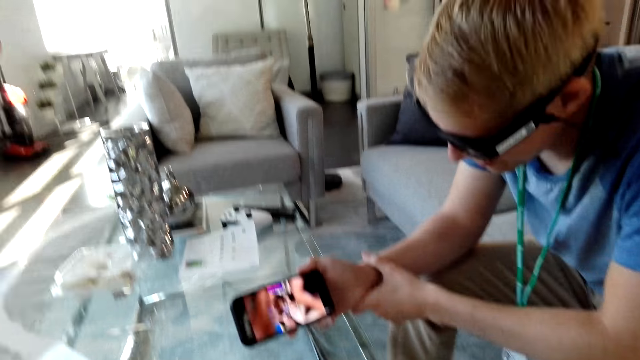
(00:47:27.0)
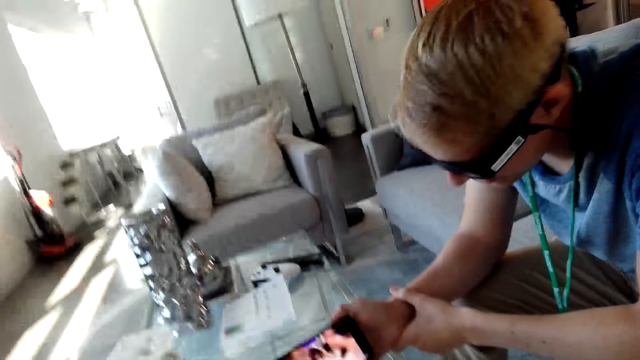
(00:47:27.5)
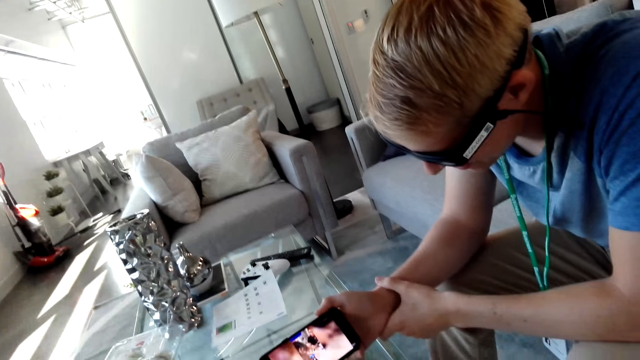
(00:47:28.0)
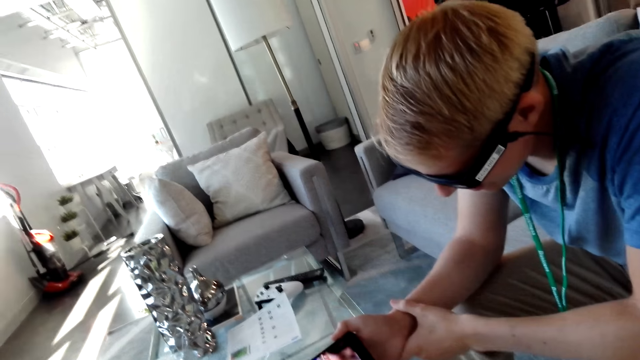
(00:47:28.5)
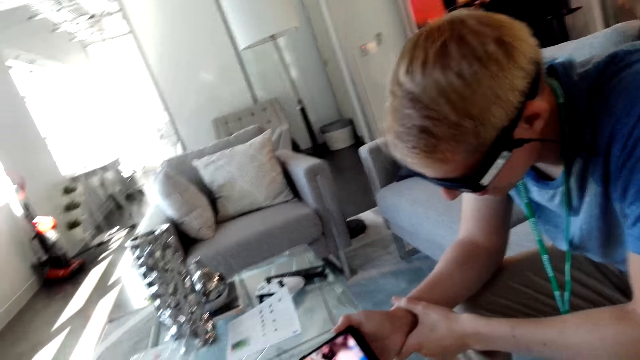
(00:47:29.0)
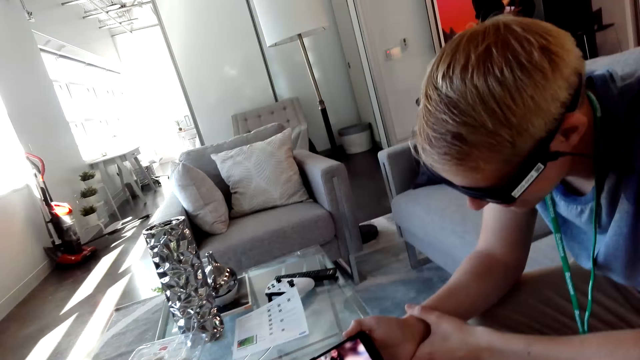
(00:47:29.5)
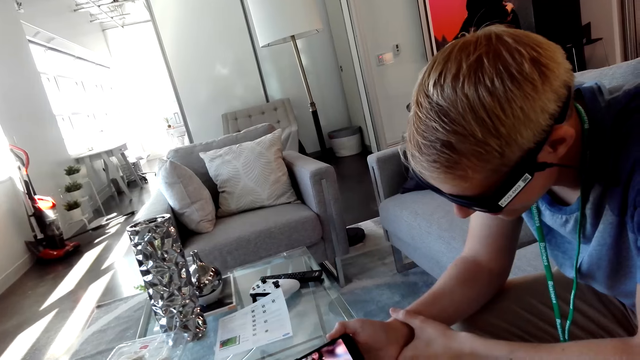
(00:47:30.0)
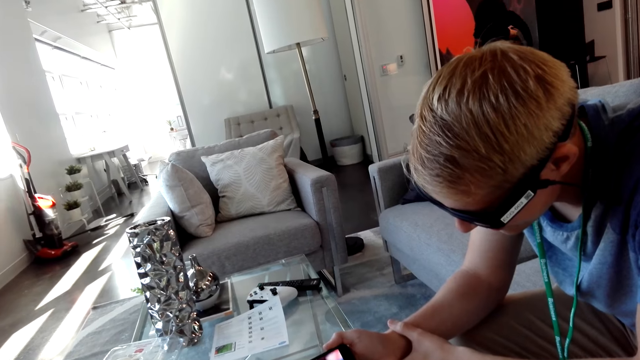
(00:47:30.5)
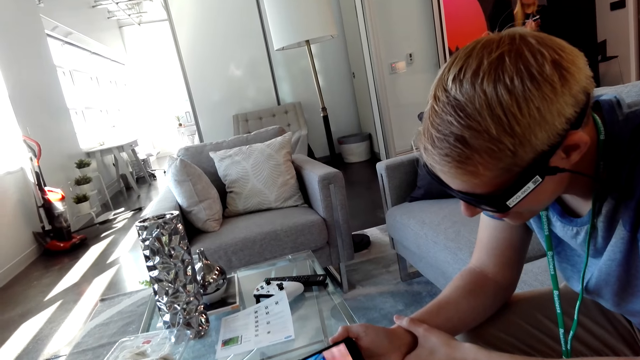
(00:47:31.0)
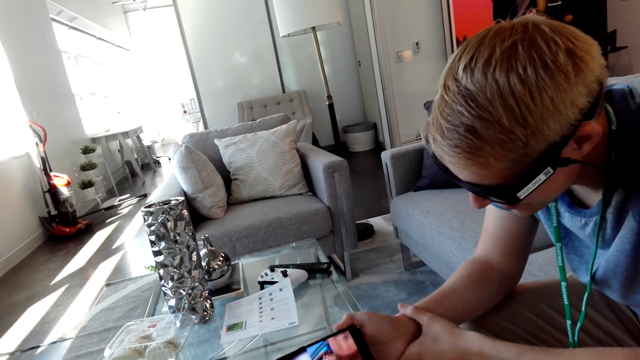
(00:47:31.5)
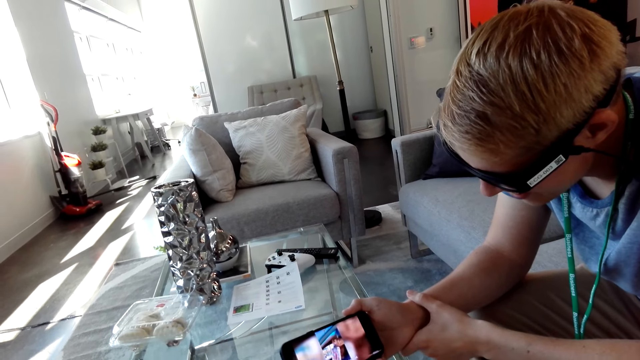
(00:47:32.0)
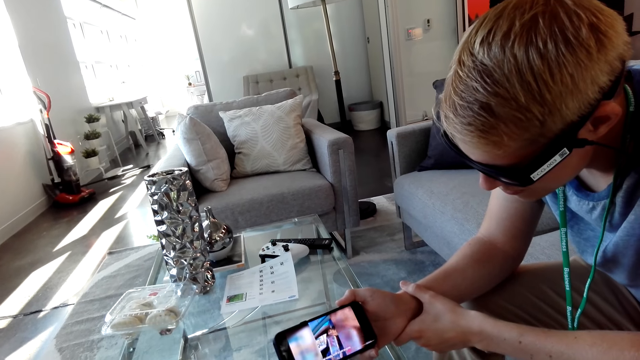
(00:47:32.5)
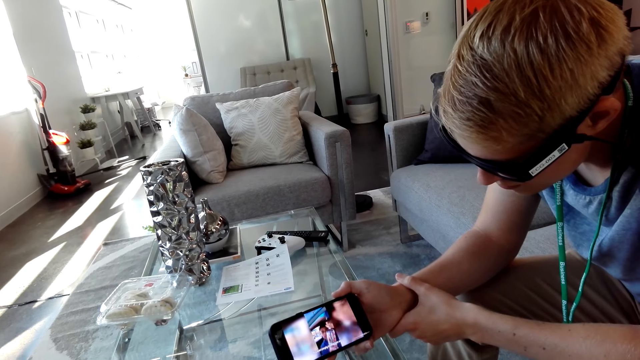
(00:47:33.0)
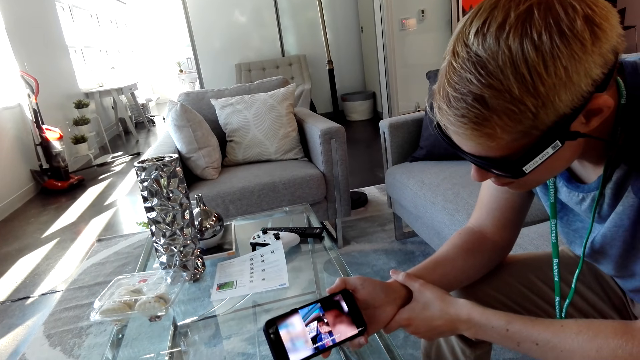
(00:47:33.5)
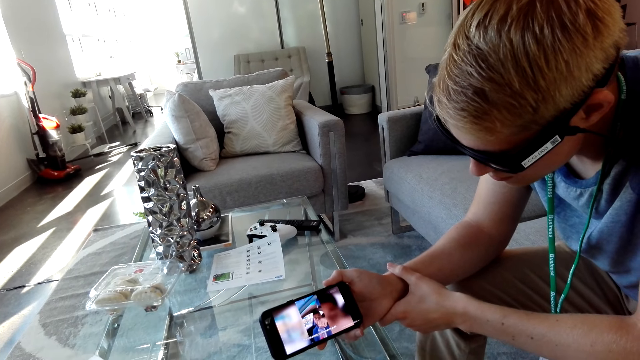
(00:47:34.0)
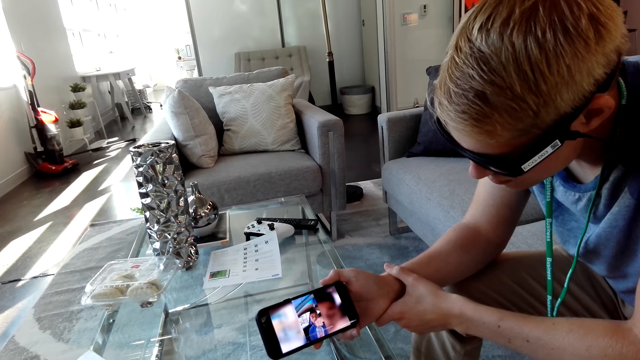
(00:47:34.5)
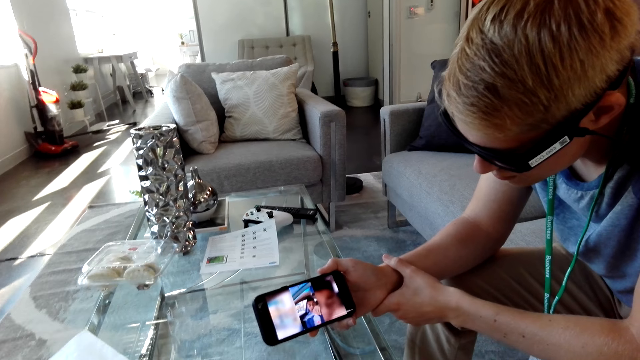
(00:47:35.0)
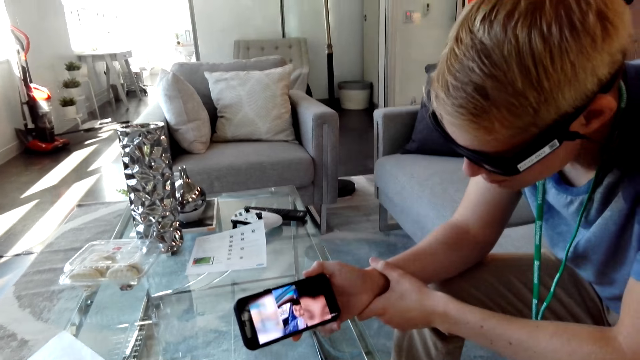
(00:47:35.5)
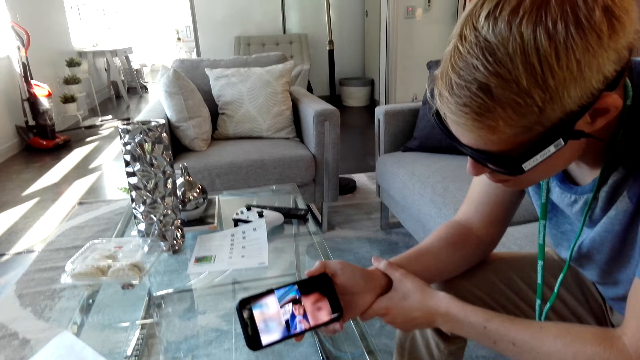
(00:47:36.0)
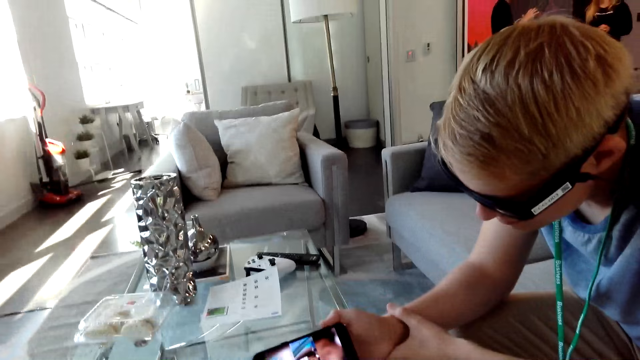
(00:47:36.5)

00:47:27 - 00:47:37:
The camera wearer talks.

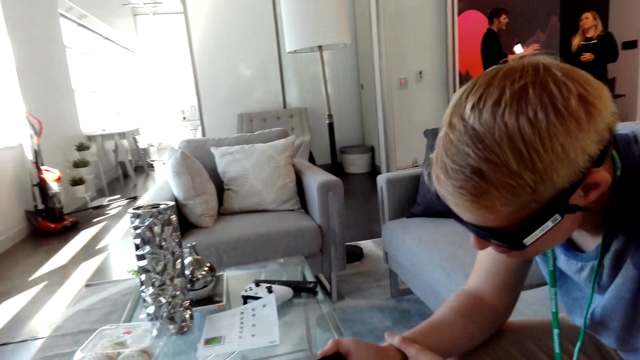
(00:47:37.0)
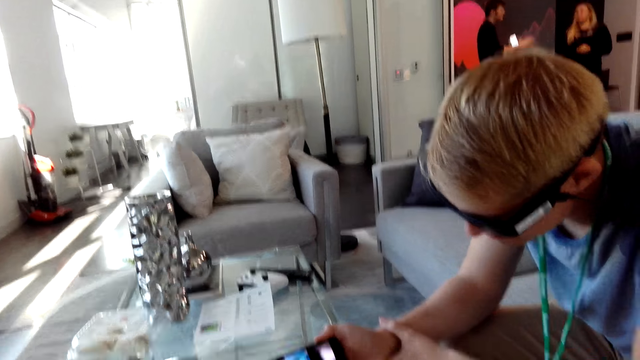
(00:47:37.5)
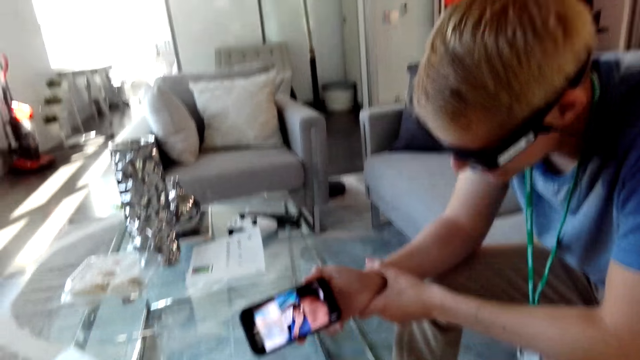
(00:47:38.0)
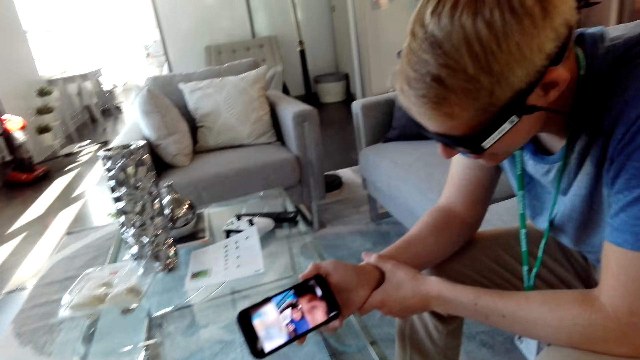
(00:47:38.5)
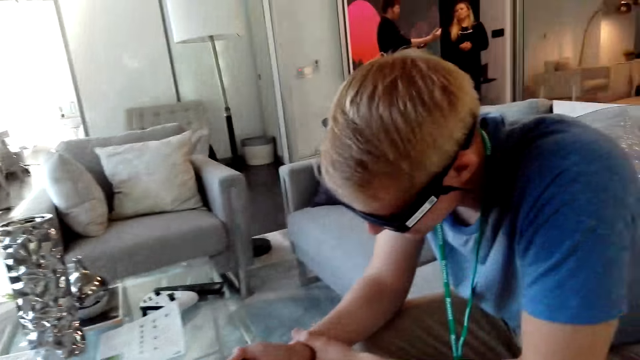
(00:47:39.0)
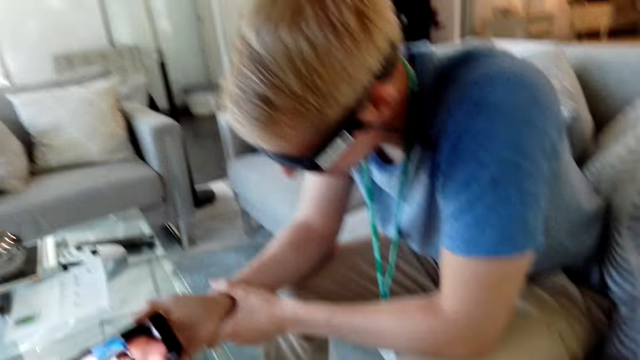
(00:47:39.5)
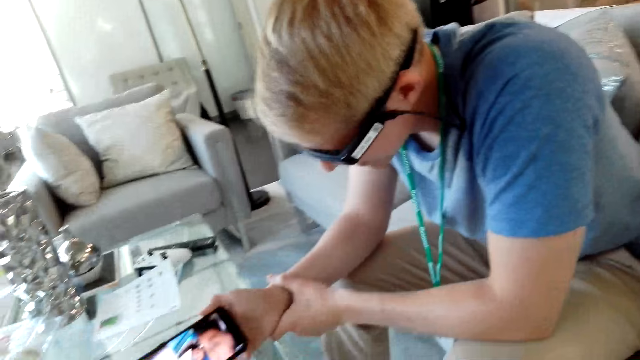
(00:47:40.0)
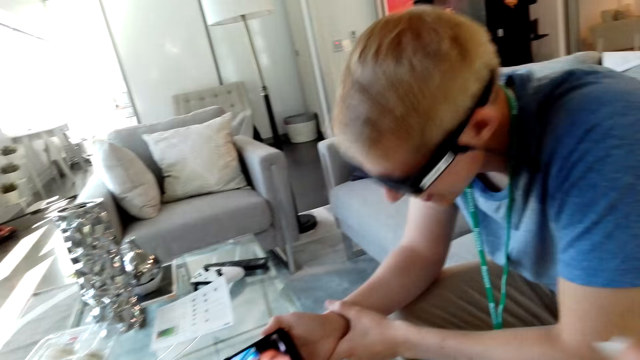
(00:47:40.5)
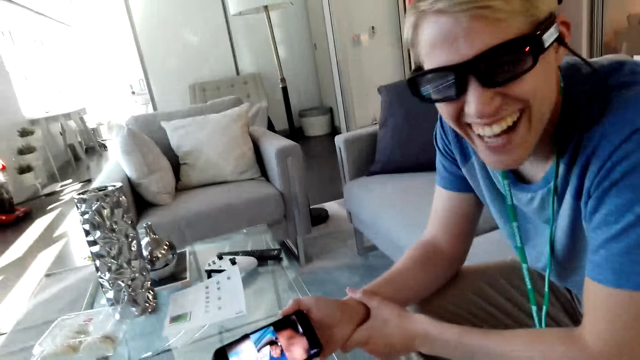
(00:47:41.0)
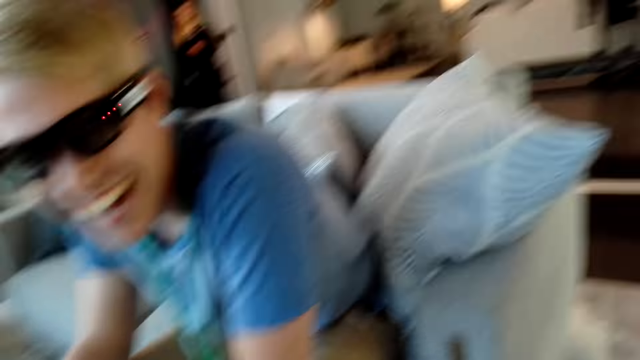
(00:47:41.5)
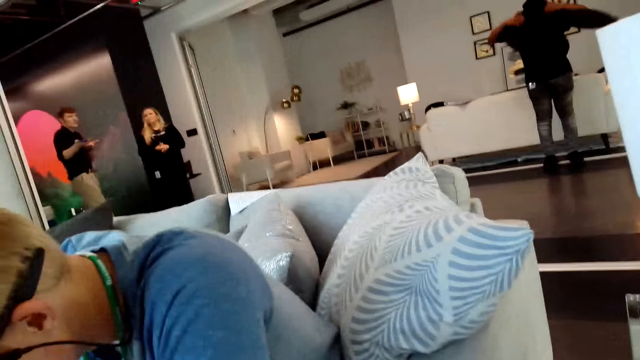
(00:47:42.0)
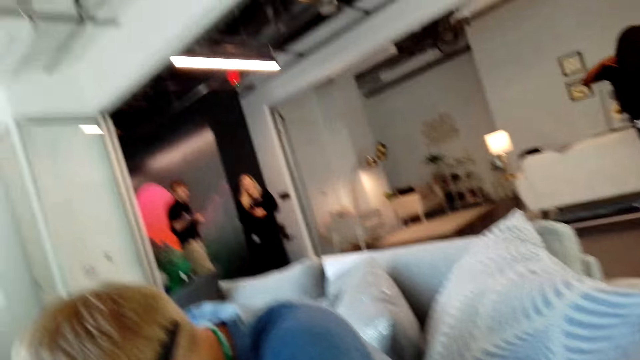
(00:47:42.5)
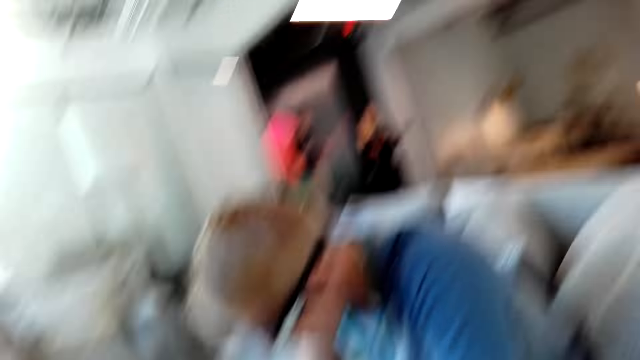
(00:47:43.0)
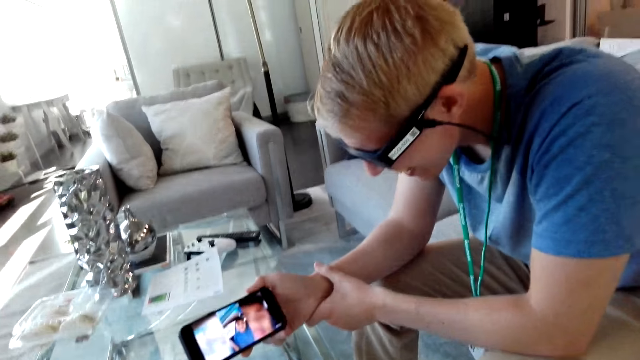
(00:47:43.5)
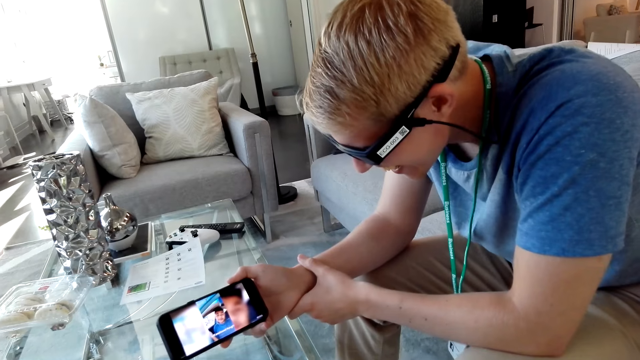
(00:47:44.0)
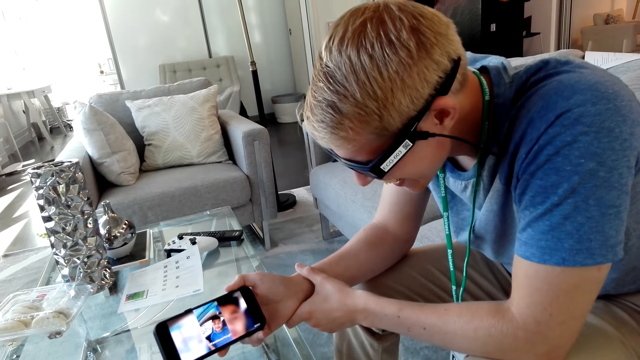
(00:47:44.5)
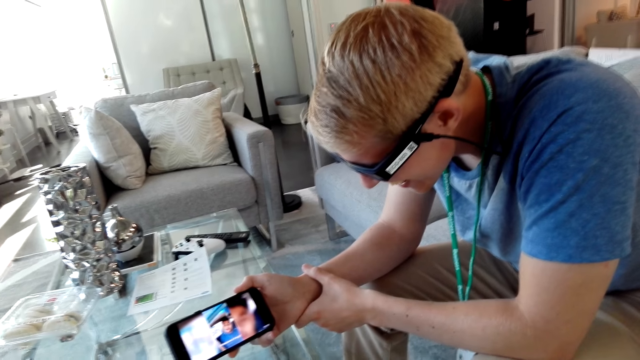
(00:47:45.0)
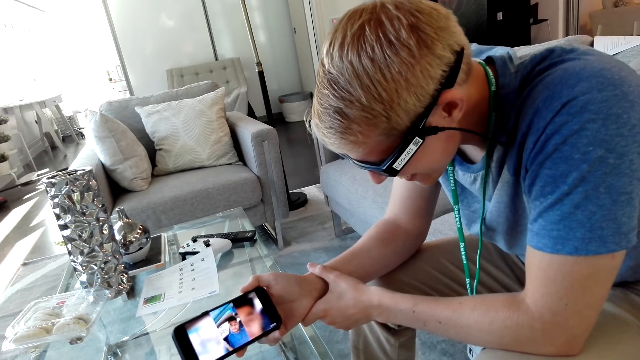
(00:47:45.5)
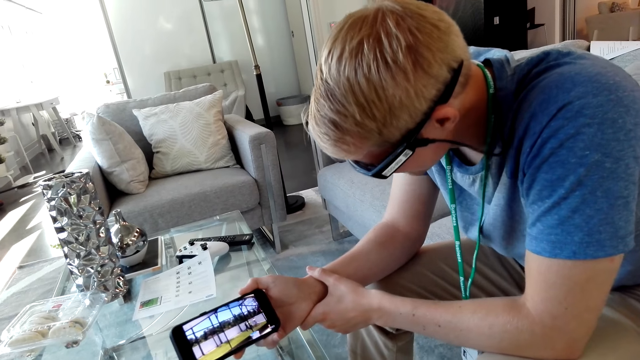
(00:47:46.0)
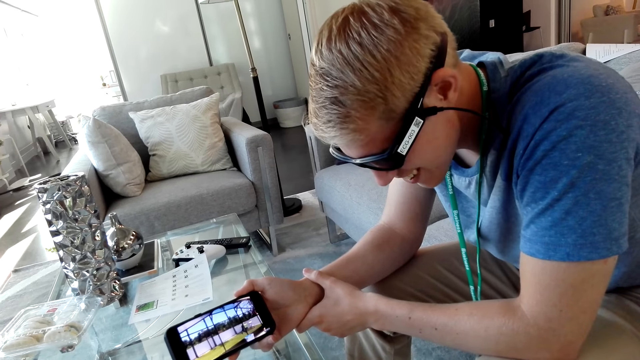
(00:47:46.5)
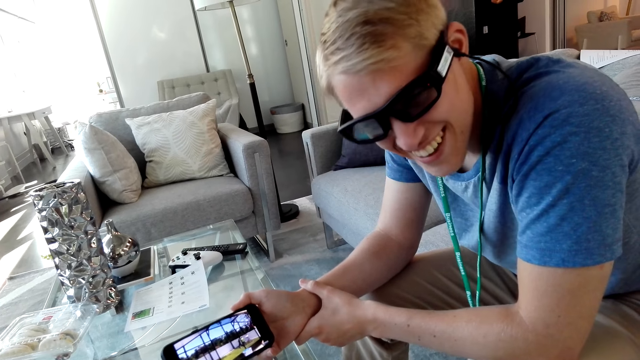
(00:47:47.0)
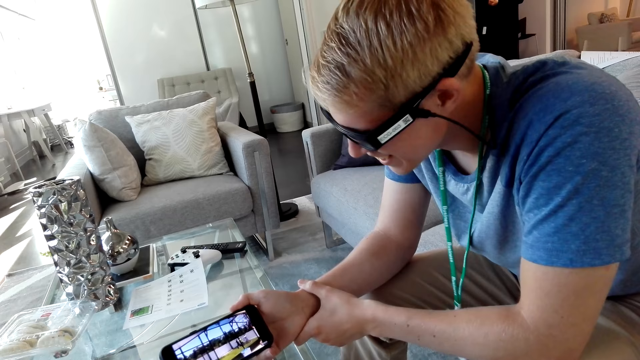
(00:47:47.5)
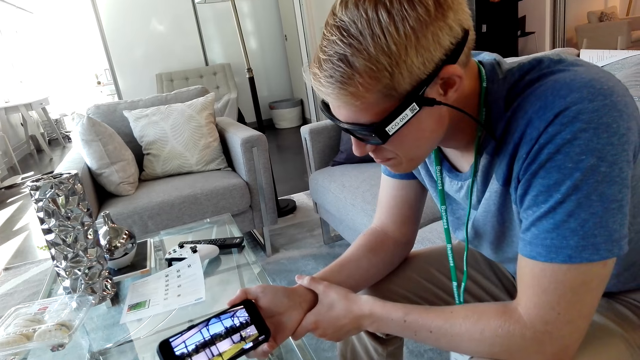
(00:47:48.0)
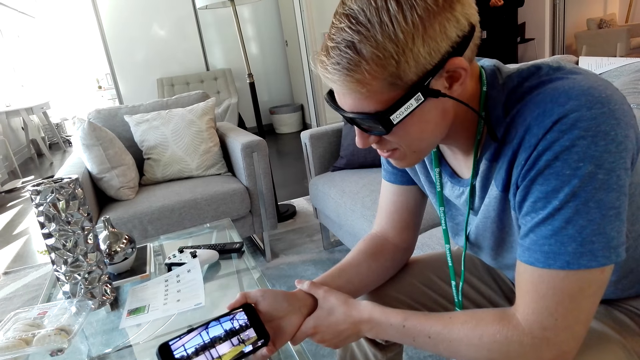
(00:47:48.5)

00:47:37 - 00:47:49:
The camera wearer laughs. A man looks at the camera wearer. The man watches a video on the phone. The camera wearer watches on the phone with the man. The man looks at the camera wearer. The man watches a video on the phone.
